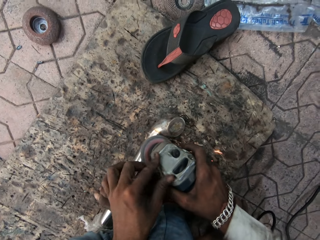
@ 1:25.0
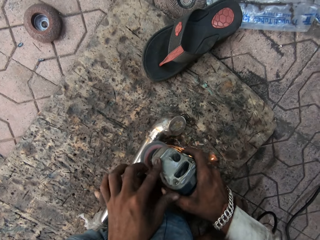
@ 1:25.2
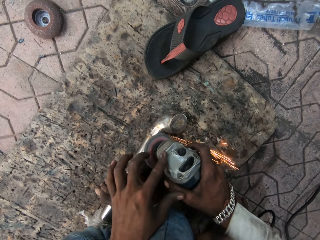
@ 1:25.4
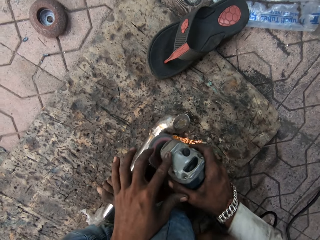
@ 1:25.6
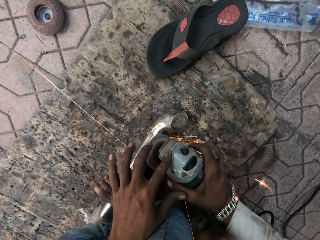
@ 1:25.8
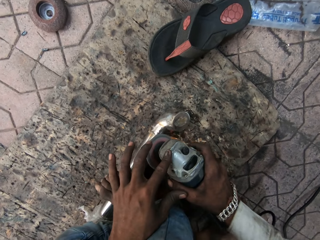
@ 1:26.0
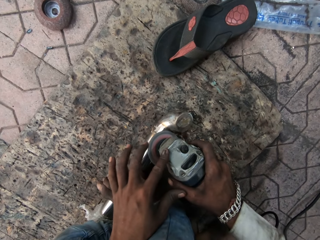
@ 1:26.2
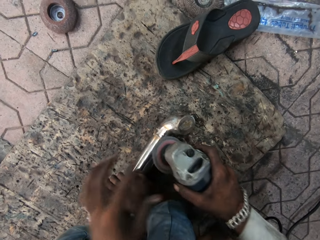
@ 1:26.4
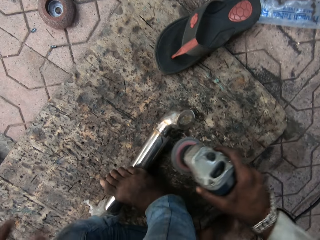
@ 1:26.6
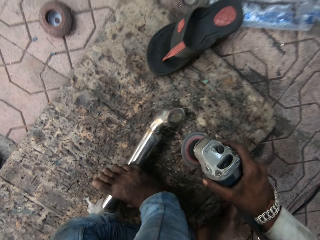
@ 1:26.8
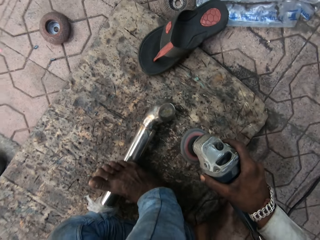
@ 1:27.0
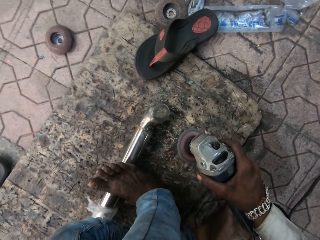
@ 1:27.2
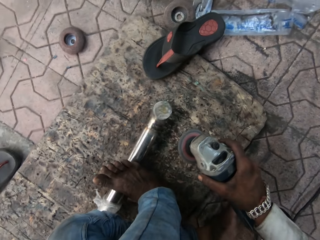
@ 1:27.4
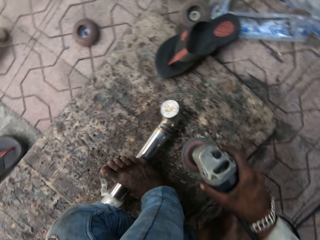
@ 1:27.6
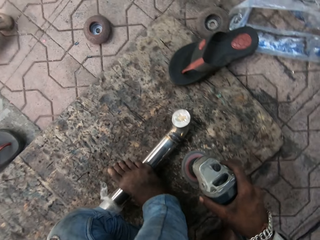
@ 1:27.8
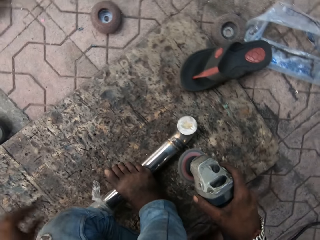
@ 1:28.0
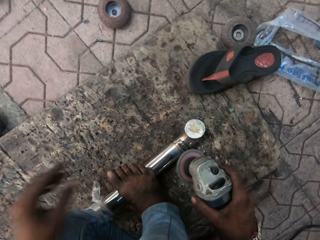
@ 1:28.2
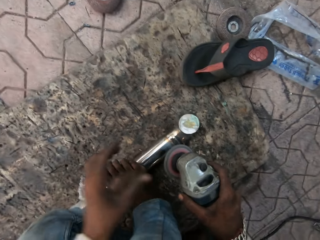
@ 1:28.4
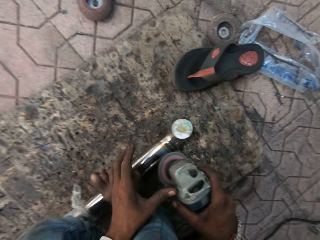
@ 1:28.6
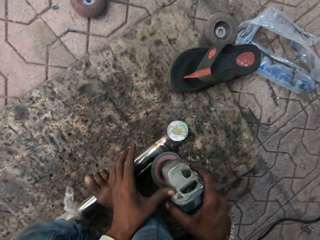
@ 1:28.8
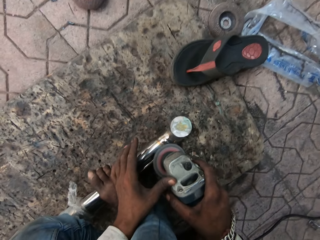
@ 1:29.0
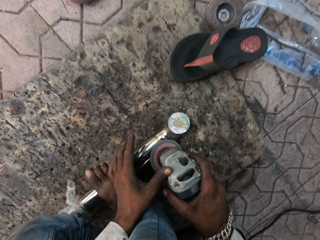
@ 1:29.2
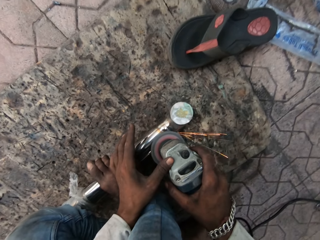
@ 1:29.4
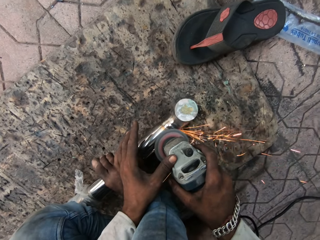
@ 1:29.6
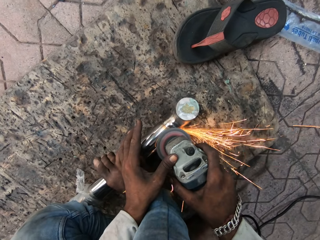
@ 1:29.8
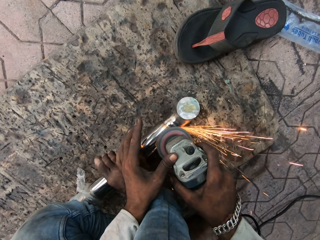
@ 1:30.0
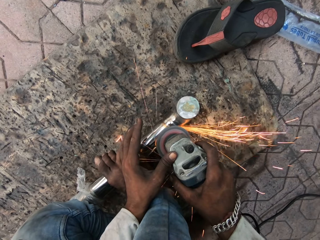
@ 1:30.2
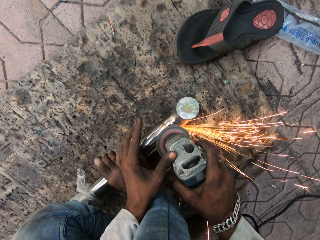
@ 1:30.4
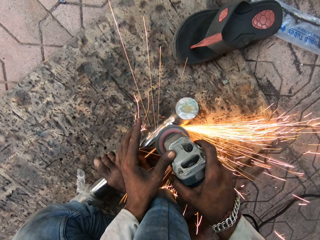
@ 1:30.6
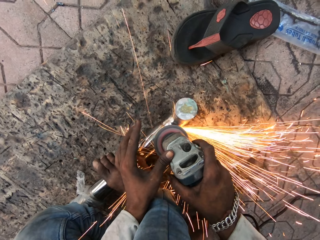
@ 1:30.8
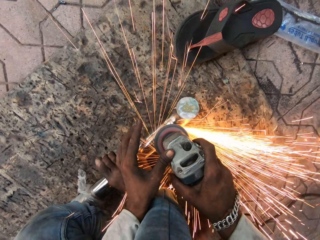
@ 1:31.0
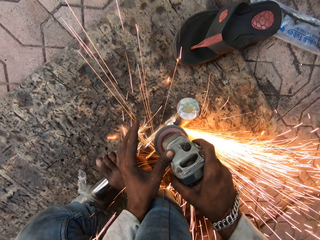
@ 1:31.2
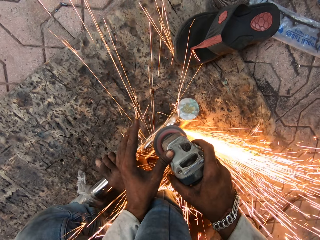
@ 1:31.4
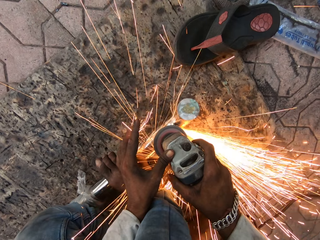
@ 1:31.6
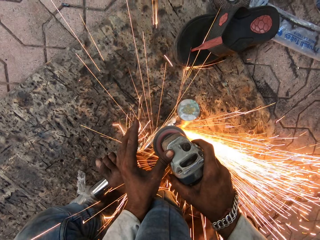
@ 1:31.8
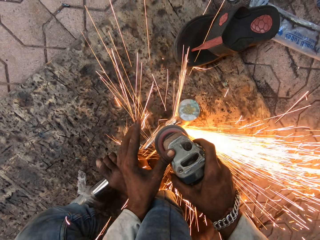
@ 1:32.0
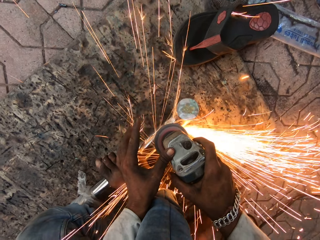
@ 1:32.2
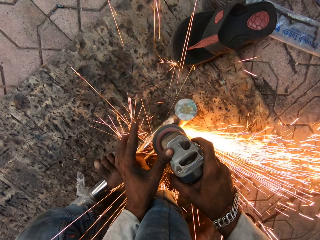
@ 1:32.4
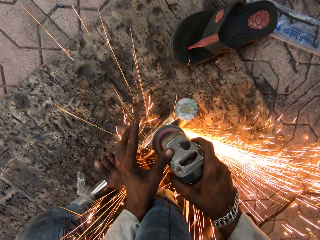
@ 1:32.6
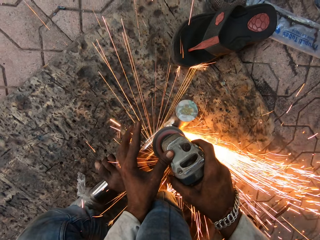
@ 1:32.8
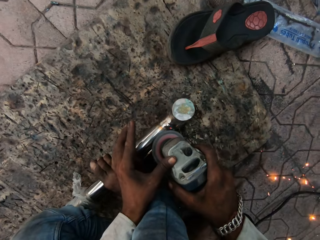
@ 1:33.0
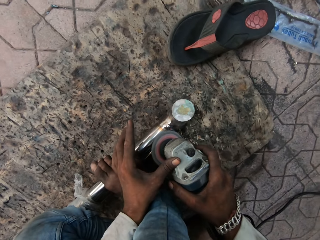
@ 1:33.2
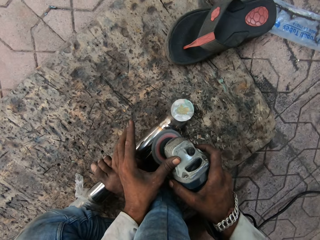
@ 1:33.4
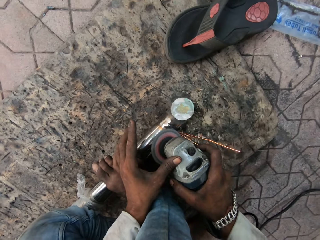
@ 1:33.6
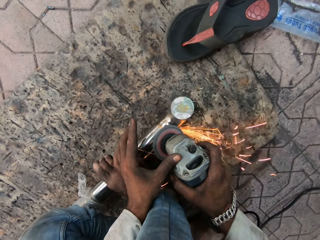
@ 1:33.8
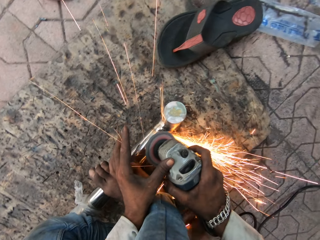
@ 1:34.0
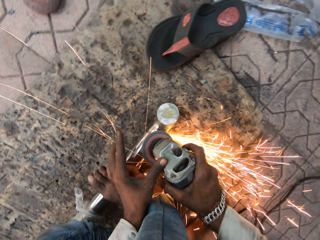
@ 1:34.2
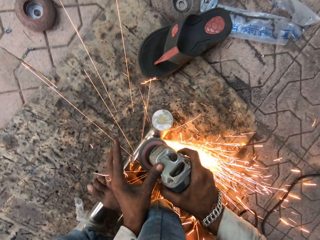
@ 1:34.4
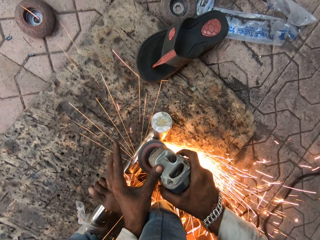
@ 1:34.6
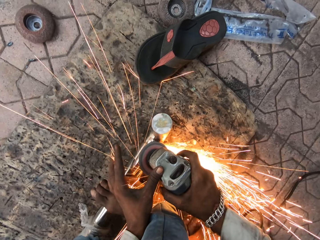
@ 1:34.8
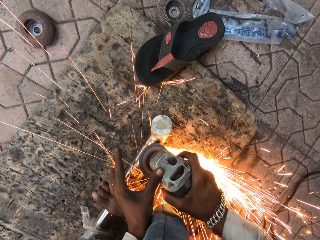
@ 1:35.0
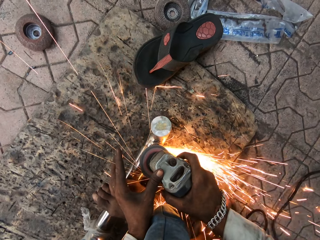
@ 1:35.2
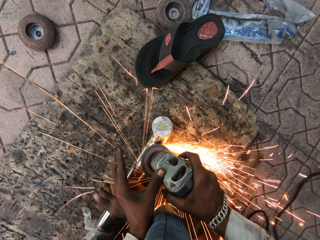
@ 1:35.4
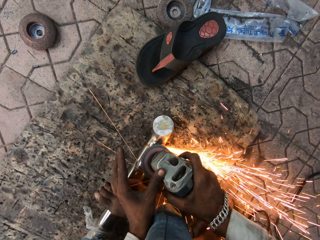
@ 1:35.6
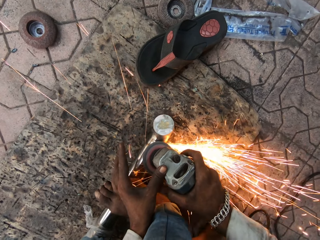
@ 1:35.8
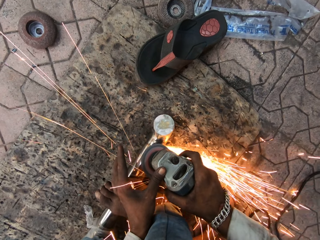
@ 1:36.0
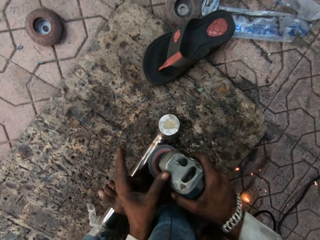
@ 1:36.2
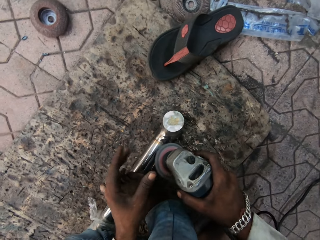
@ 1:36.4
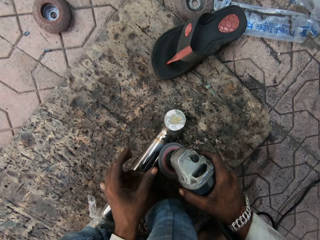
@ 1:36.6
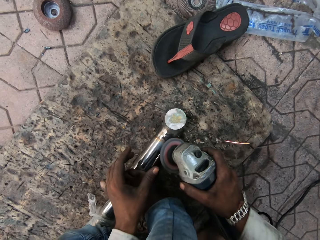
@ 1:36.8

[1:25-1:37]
The camera wearer turns the metal rod. They grind the metal rod, hold the grinder machine with both hands and smoothen the metal.

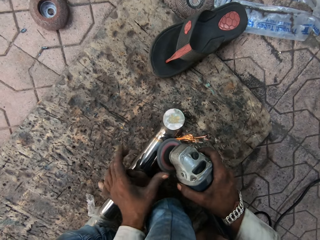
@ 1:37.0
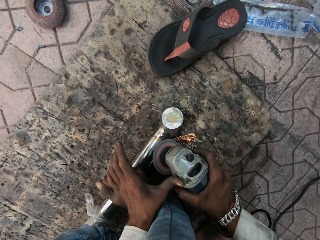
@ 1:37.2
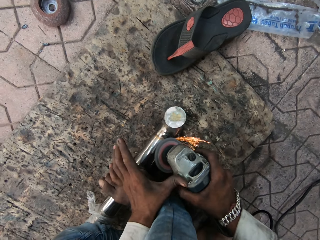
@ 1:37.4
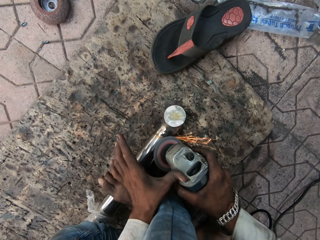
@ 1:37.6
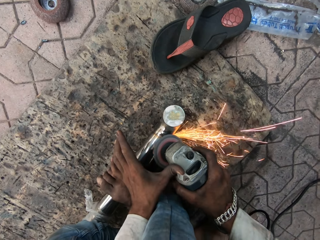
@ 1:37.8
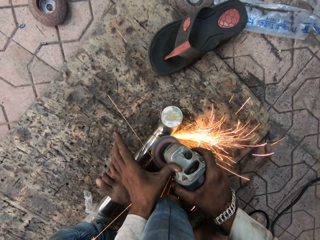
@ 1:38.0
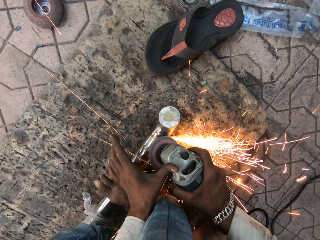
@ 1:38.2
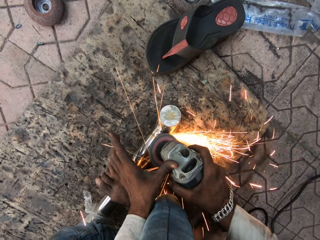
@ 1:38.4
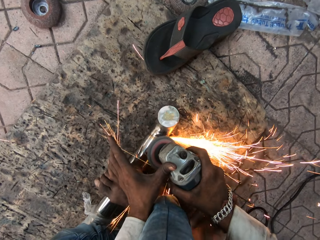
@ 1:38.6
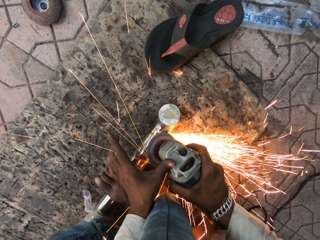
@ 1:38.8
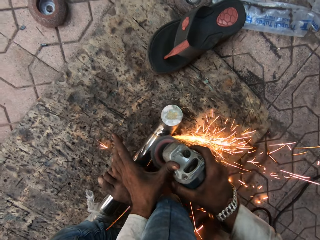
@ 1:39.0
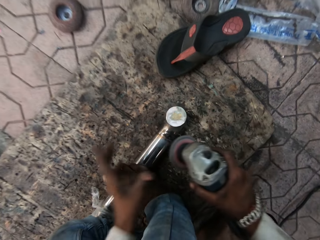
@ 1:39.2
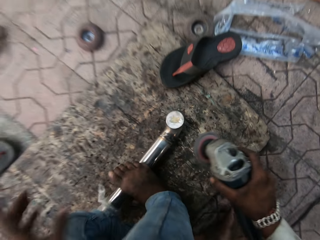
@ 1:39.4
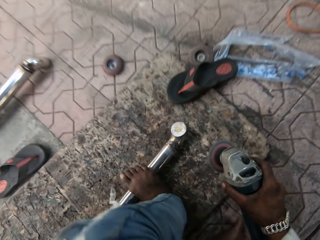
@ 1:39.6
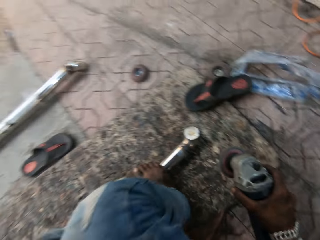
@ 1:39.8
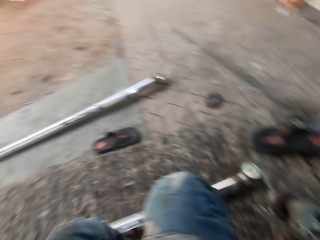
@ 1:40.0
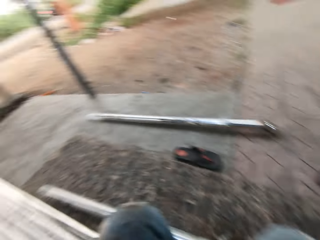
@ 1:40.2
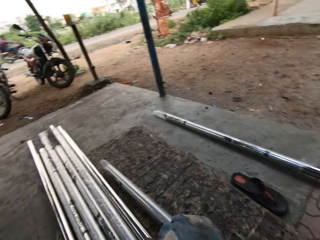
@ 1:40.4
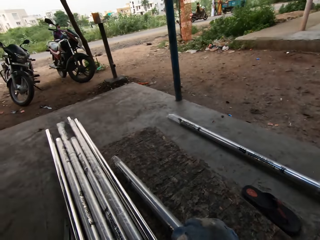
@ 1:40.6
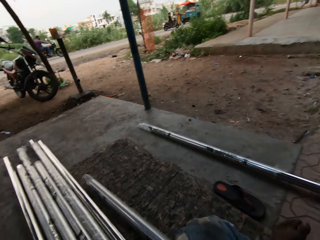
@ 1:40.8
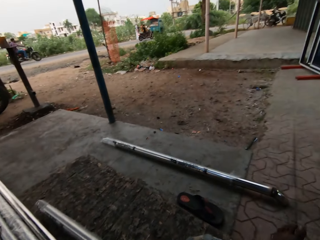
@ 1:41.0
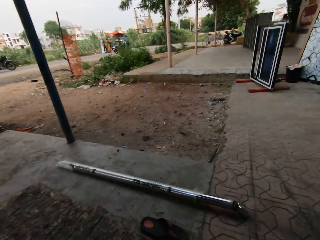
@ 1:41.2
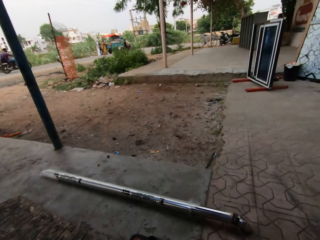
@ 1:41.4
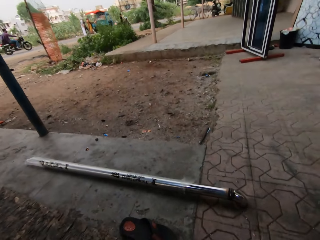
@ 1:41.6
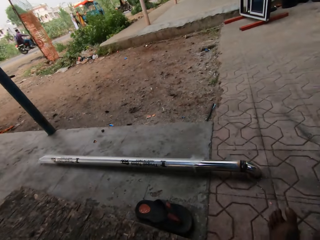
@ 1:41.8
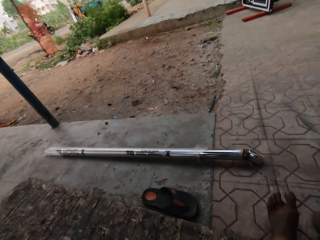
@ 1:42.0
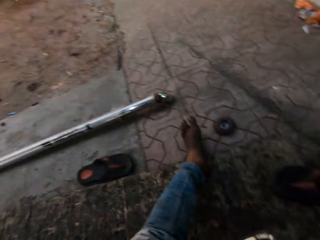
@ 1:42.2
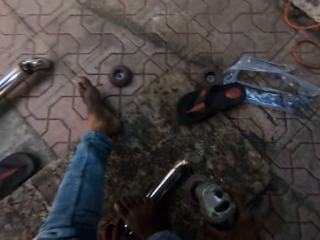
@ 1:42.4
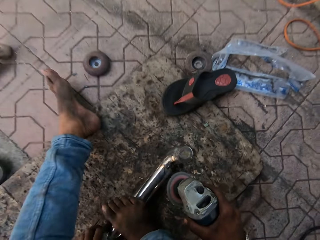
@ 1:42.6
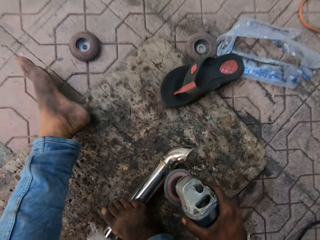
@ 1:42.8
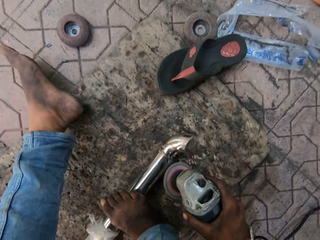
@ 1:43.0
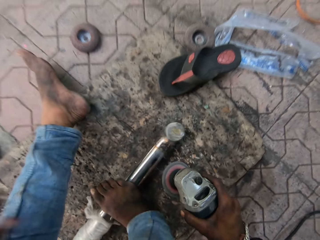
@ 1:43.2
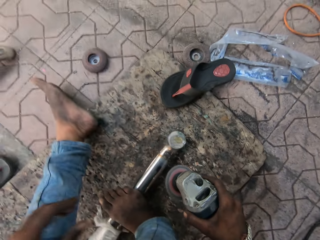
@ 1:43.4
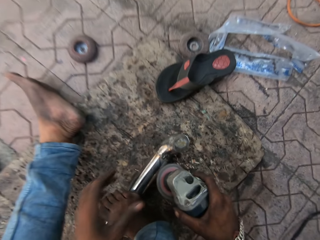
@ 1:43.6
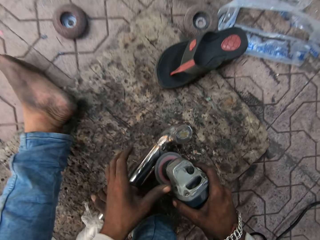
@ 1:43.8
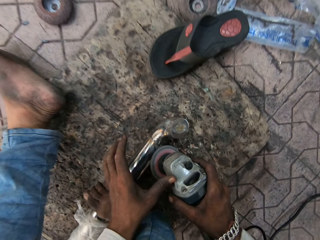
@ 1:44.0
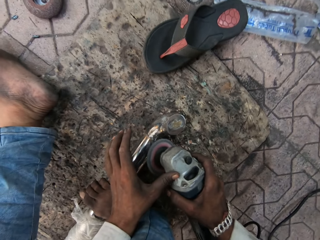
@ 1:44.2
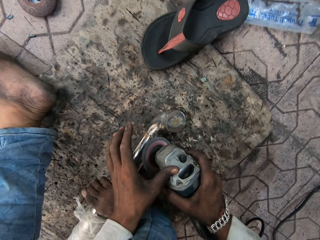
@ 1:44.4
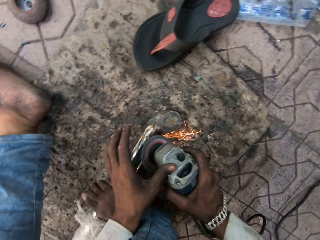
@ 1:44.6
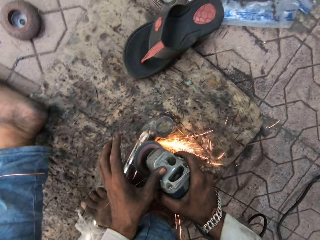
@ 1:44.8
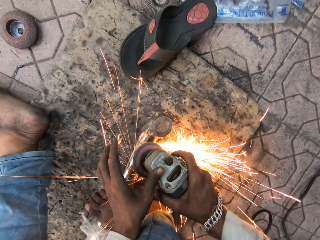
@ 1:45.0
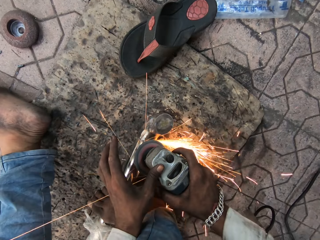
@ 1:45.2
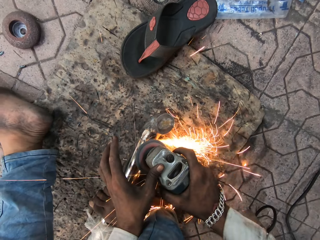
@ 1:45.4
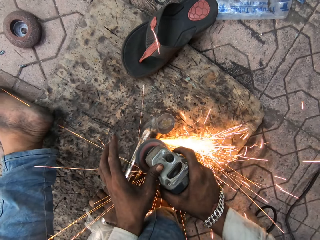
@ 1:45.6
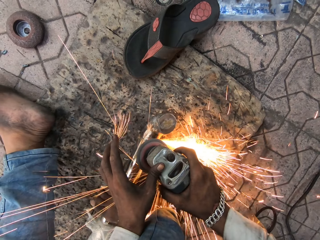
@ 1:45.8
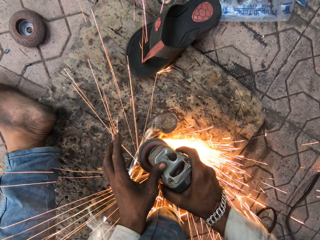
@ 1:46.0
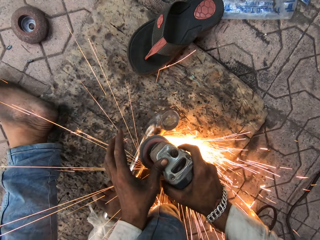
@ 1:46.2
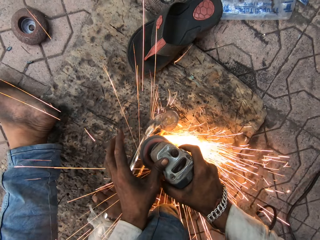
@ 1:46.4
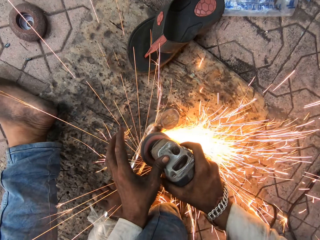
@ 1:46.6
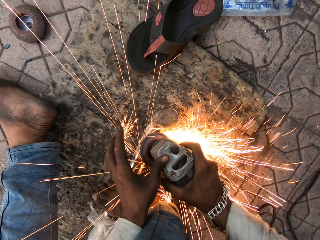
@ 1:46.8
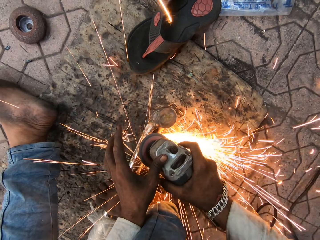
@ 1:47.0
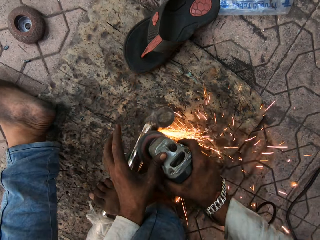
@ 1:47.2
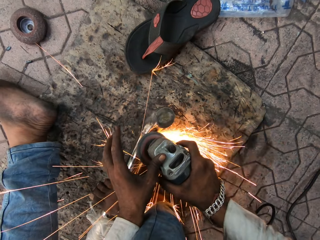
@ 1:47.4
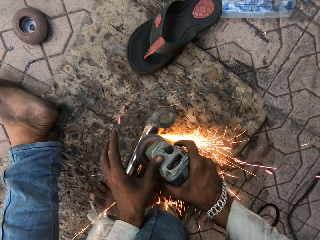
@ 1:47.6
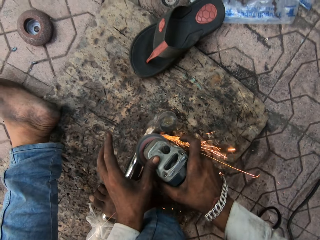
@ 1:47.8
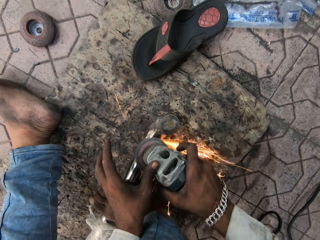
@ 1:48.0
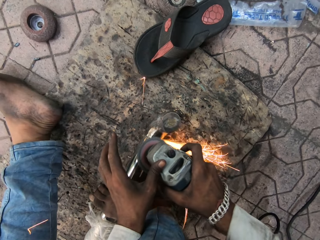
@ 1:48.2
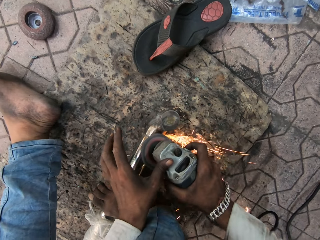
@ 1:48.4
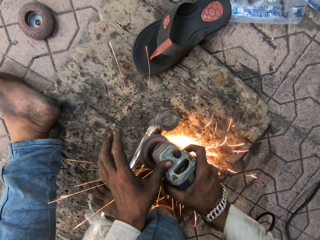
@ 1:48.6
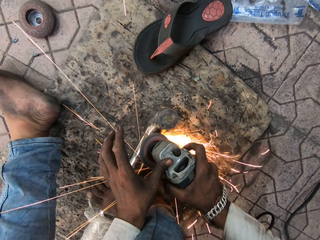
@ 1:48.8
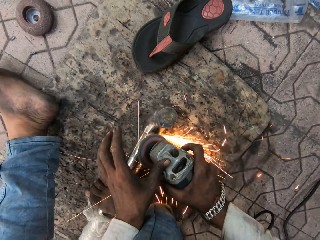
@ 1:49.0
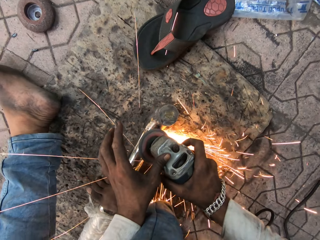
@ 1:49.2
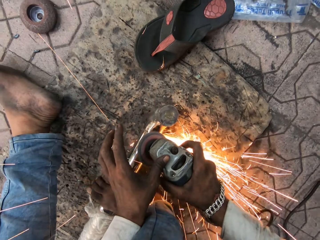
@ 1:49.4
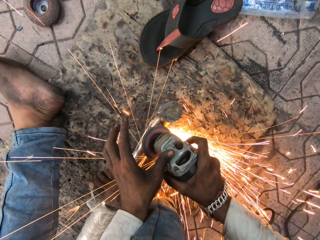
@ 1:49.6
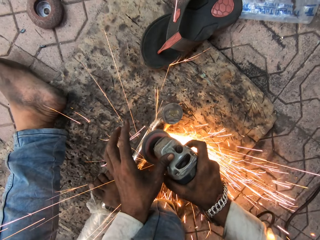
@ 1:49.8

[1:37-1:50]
The camera wearer looks around. They turn around the floor. They turn the metal rod, grind the metal rod, hold the grinder machine with both hands and smoothen the metal.
